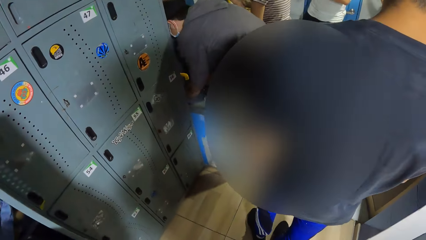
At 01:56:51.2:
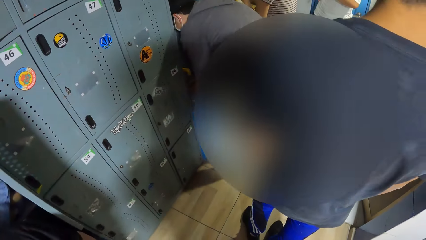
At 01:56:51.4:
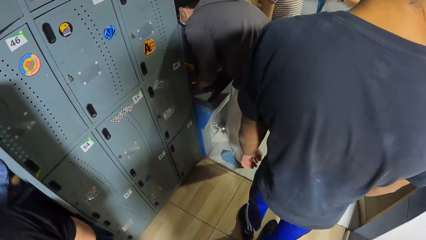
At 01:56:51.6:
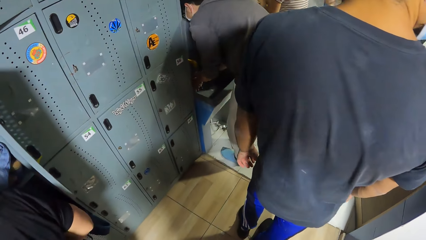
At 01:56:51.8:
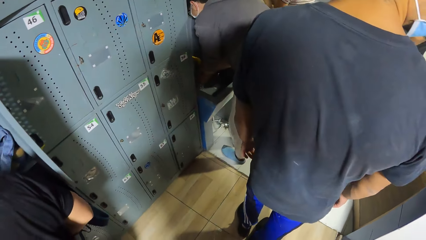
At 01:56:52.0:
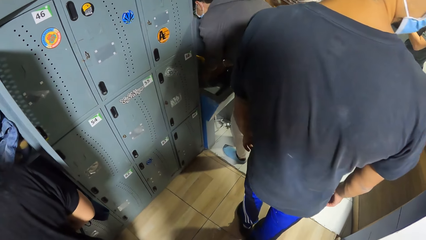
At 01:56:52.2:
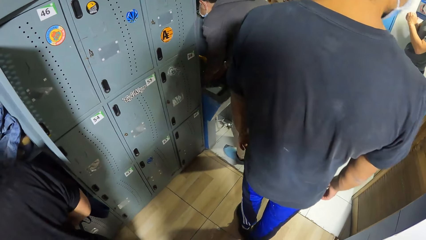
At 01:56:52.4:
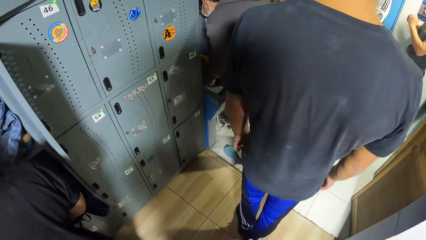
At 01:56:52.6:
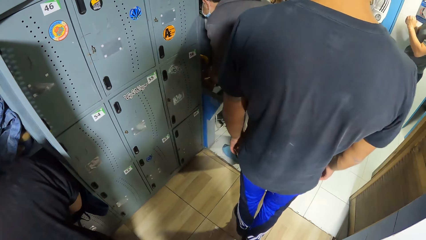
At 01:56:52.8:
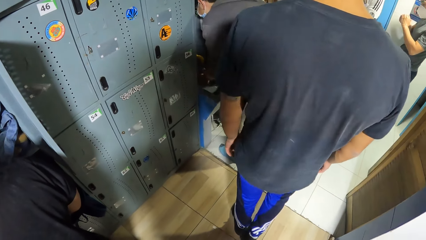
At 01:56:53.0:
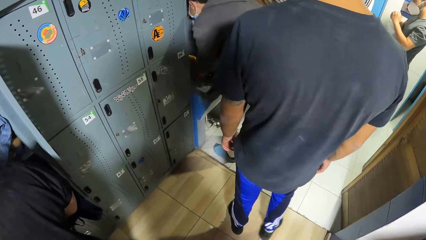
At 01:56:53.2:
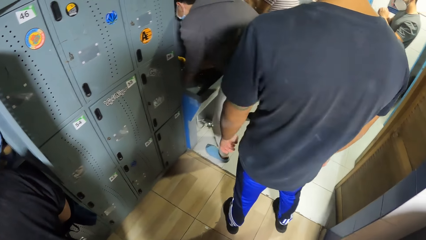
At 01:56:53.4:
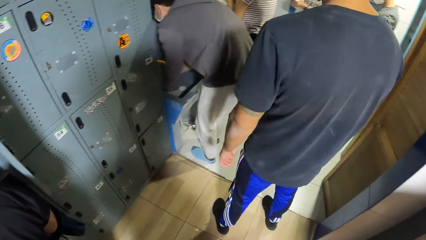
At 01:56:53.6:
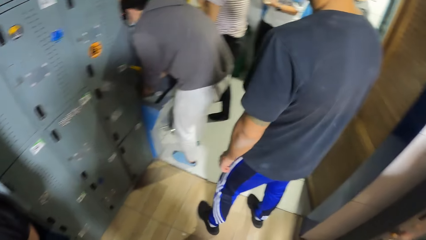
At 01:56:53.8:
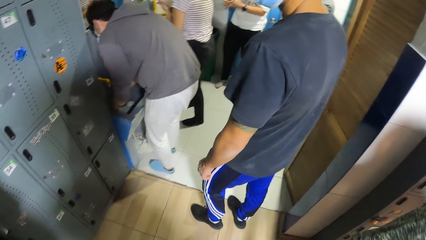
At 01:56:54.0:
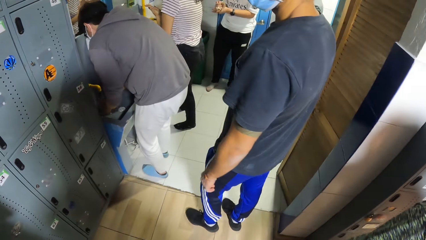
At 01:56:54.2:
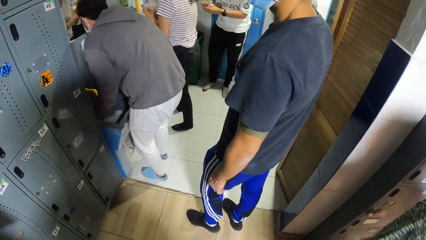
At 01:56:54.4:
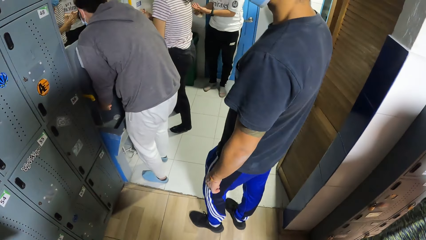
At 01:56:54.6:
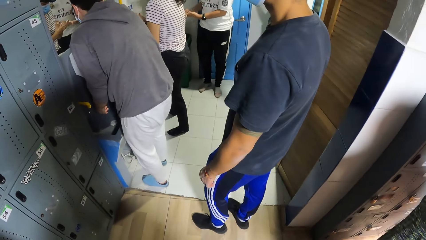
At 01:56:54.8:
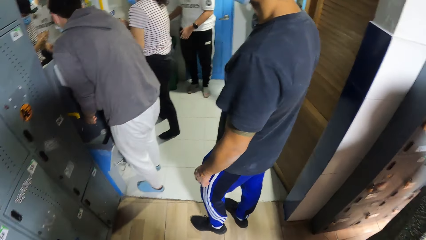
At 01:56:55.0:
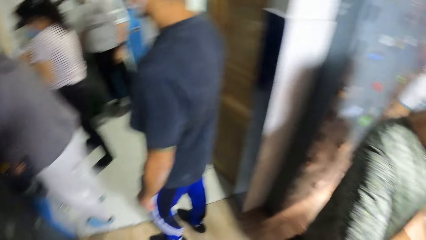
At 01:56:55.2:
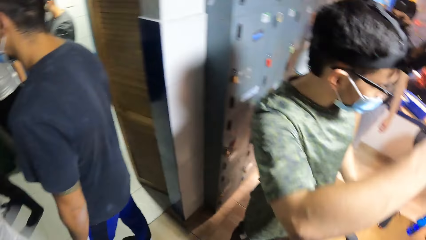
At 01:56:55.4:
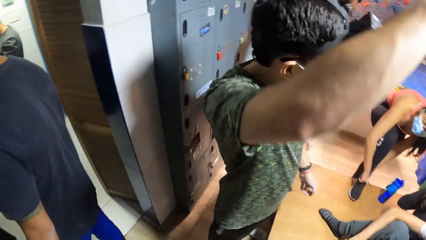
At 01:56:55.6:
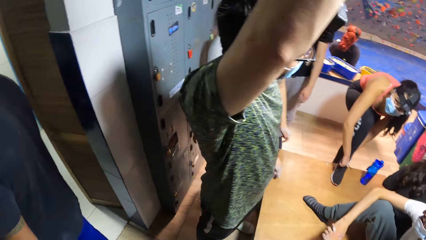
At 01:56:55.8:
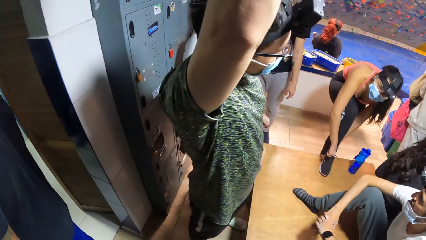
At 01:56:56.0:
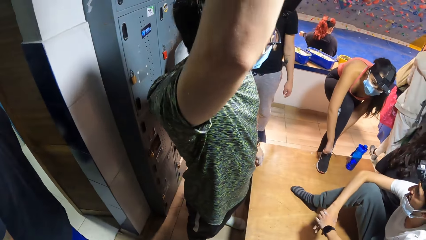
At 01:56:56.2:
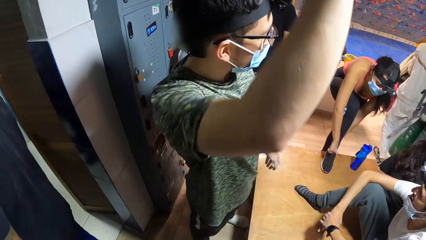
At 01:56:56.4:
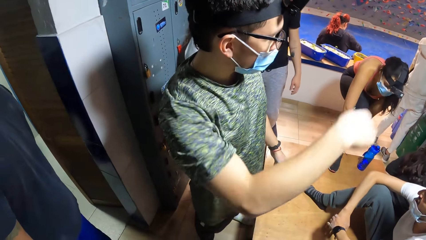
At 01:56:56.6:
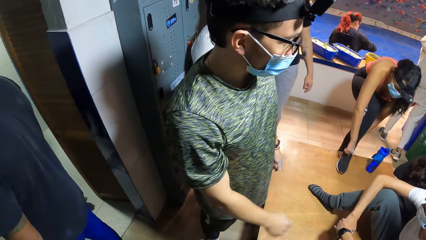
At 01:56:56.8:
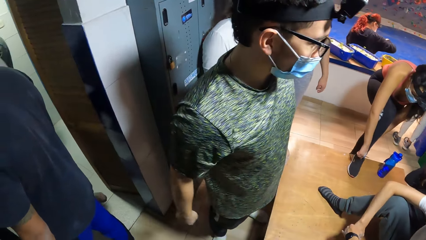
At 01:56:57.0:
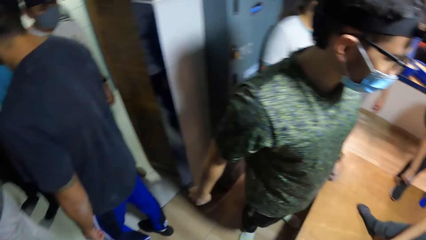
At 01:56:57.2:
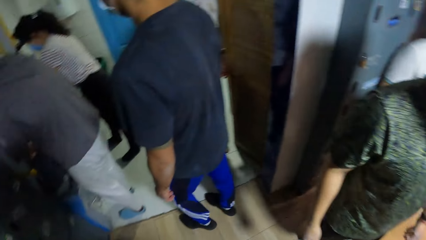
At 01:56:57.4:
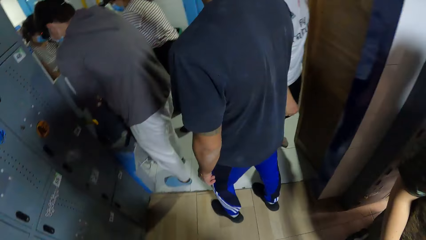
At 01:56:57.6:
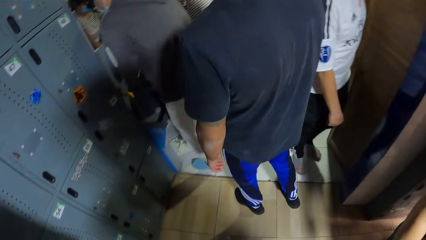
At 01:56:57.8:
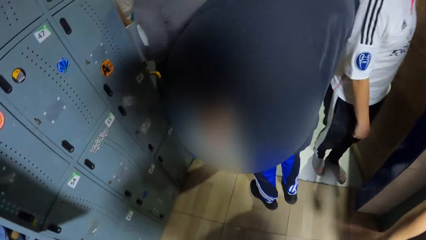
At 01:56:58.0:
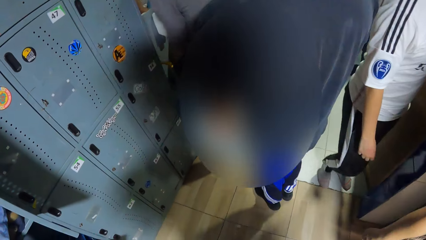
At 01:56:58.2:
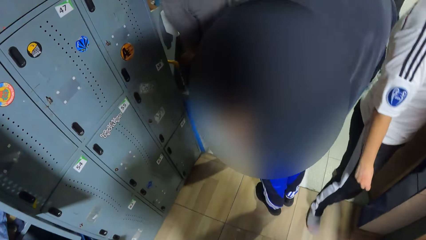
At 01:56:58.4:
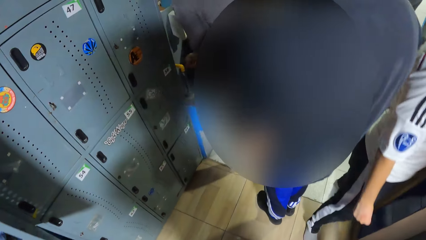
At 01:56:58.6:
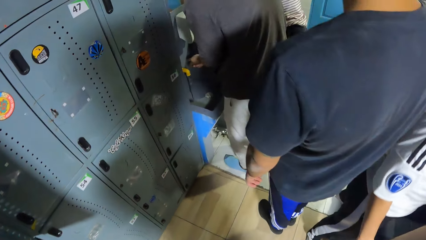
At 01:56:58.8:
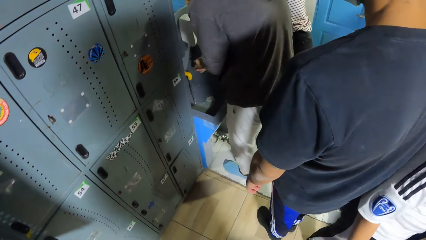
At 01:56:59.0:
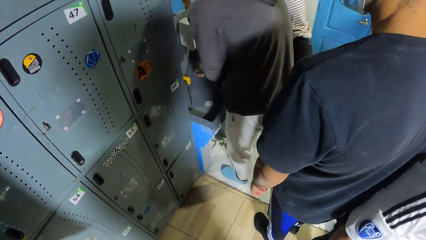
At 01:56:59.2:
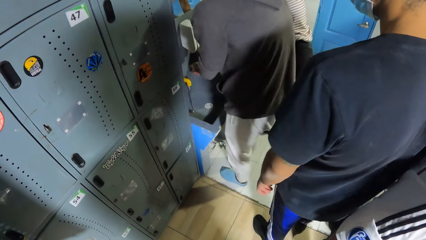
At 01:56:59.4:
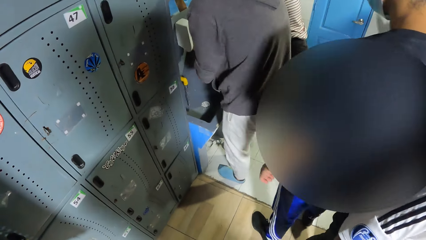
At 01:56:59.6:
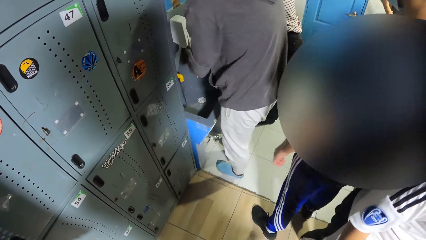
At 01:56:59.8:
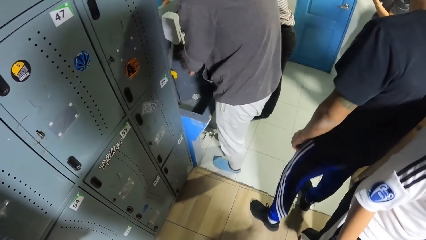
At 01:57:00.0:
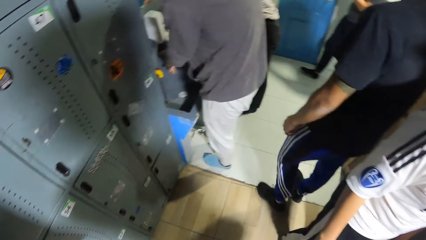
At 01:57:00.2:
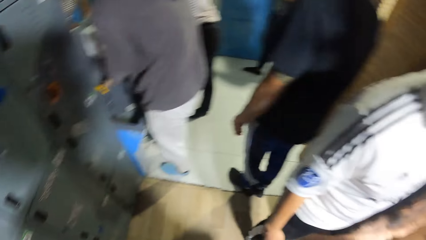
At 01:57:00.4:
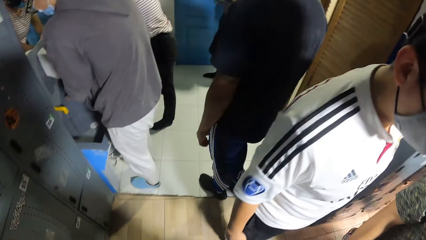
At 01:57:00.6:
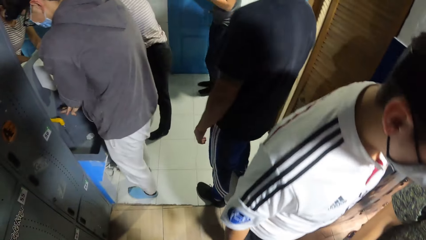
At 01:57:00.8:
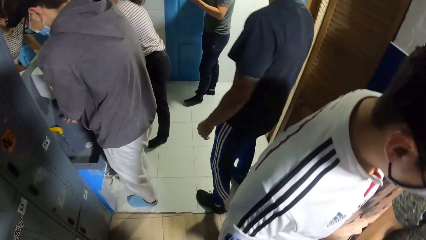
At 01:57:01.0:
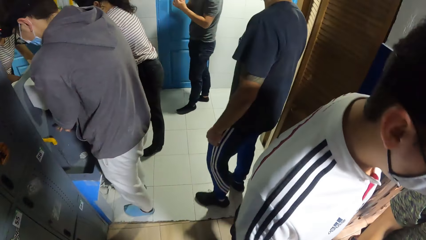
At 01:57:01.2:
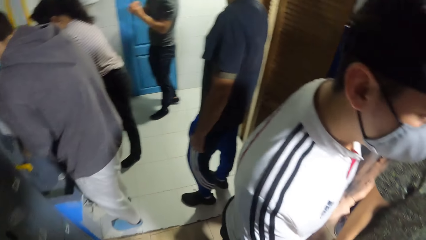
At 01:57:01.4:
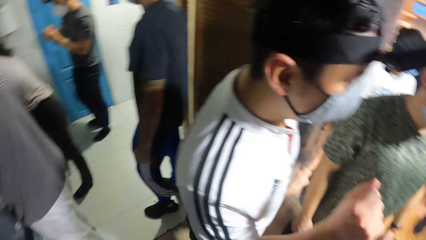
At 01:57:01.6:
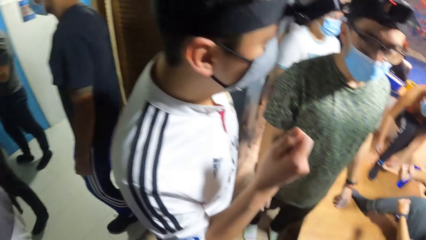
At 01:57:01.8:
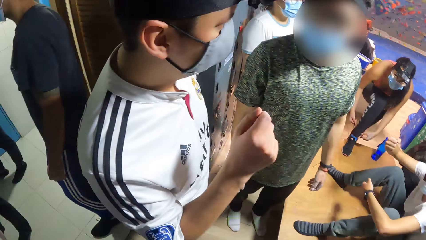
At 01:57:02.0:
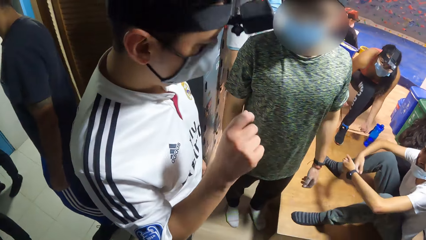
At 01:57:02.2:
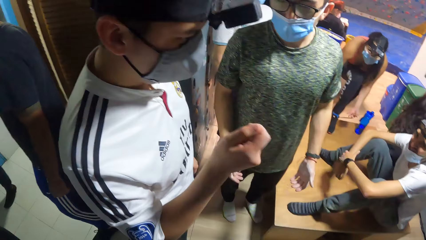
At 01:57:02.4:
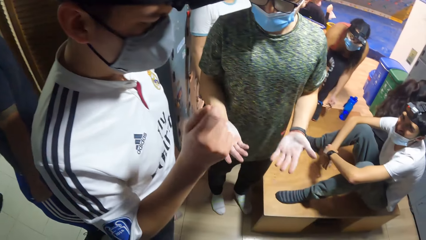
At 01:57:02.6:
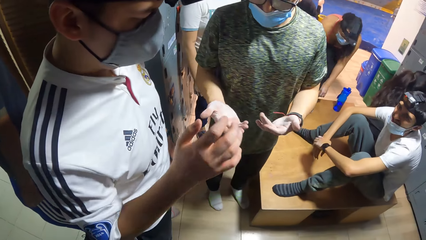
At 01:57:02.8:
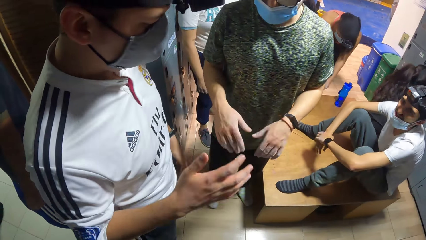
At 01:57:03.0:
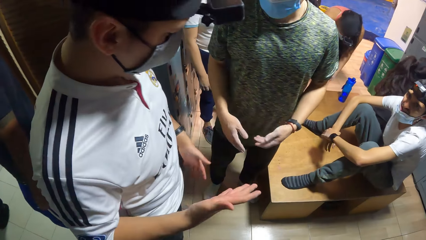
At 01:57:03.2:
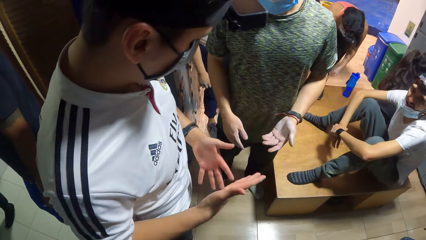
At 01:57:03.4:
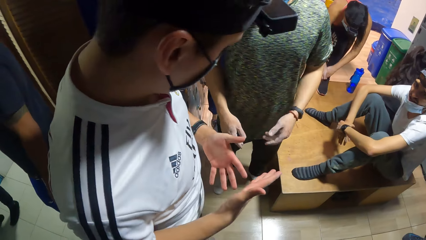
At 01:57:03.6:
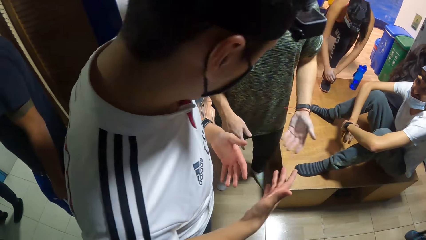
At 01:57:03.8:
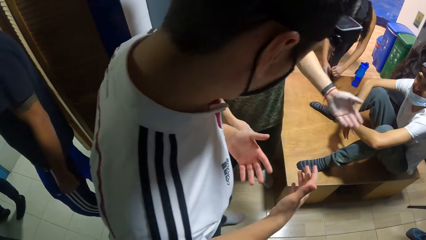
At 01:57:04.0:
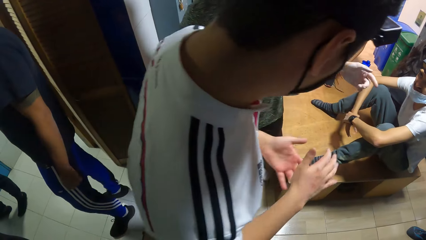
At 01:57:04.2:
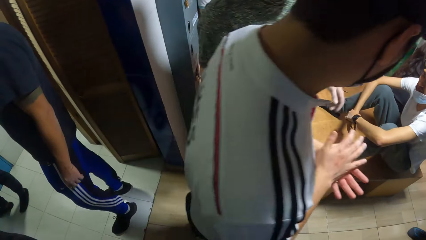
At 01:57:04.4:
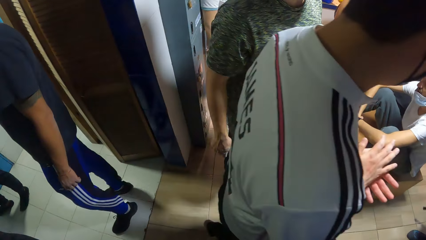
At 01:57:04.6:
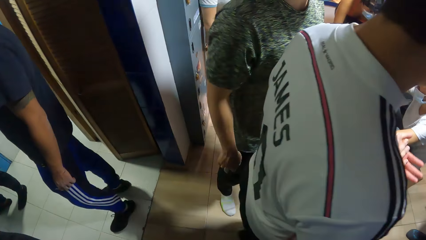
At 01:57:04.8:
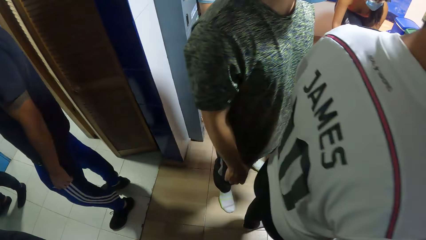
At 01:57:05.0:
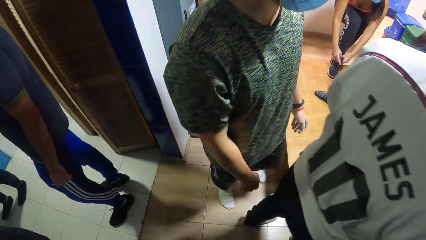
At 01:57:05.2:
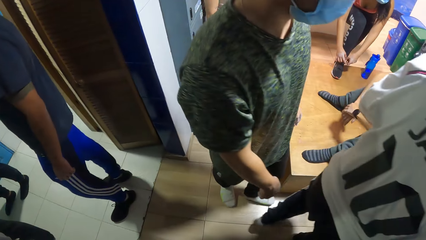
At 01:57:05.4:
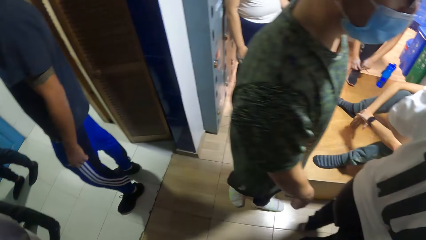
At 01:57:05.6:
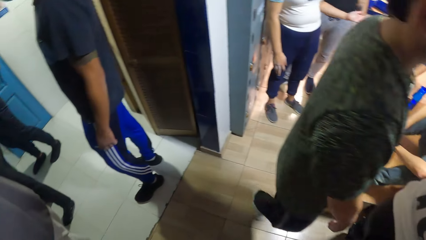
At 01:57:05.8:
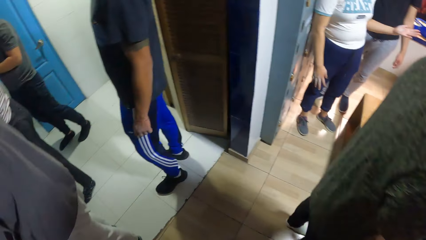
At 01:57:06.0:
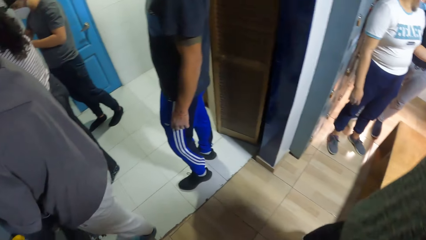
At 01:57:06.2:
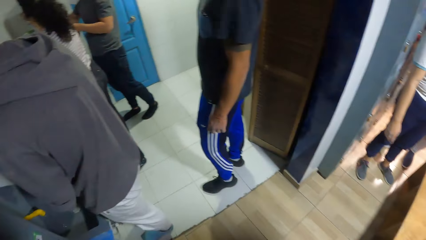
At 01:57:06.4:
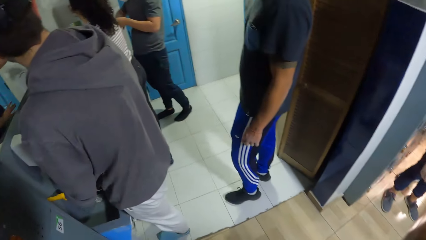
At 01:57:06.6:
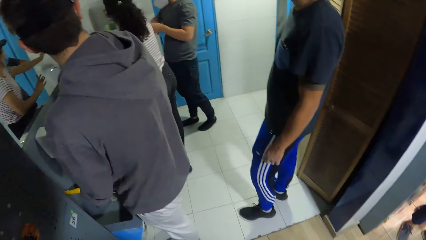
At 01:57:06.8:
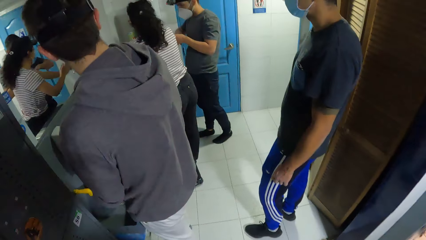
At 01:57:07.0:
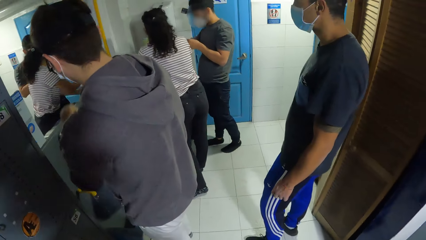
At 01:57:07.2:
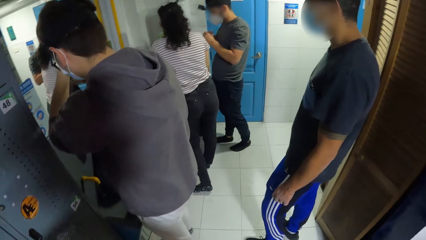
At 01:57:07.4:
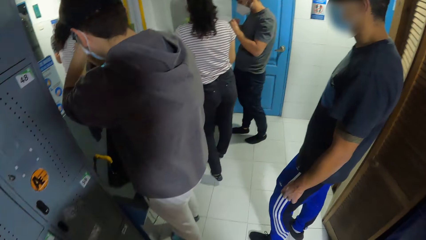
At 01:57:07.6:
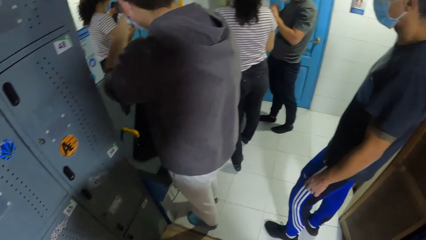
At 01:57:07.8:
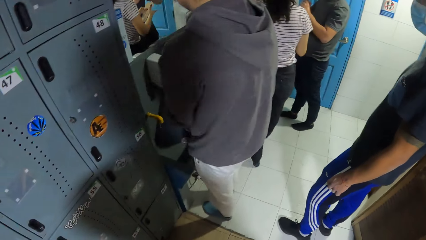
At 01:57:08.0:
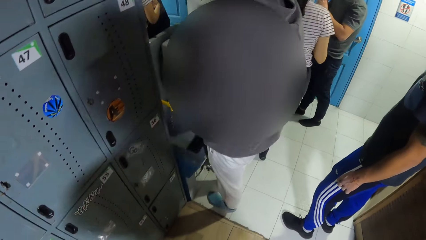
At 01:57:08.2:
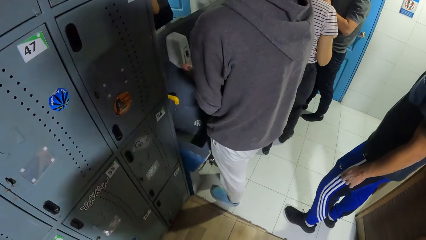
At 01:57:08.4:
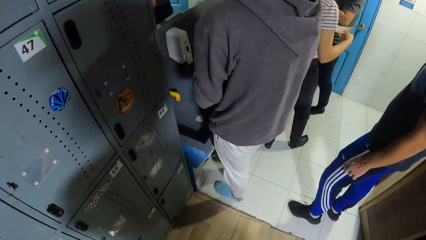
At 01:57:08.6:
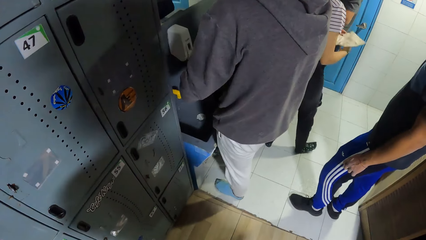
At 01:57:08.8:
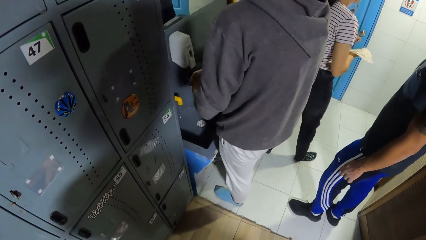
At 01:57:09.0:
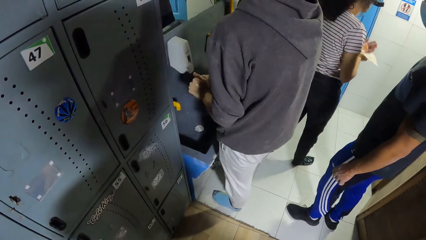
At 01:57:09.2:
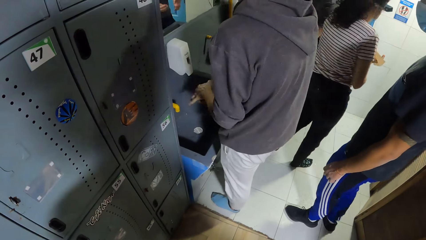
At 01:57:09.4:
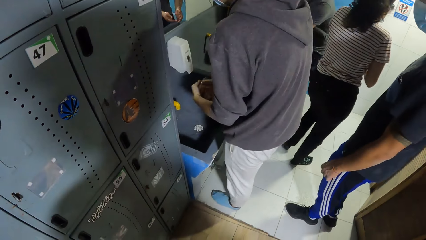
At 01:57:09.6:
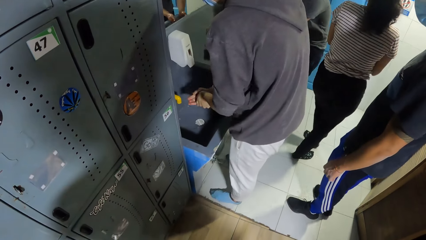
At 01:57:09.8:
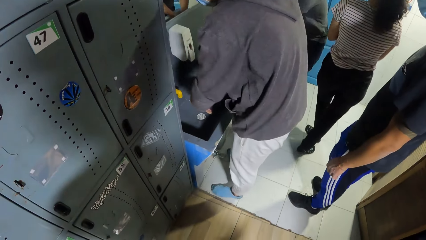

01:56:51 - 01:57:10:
A man walks around. Another man walks around. The first man gestures. Another man converses with yet another man. The first man walks around. Another man walks around.
